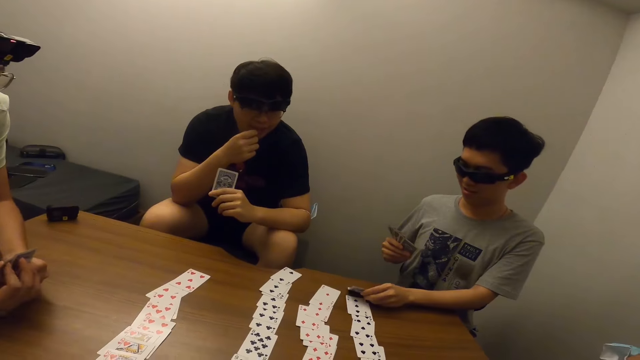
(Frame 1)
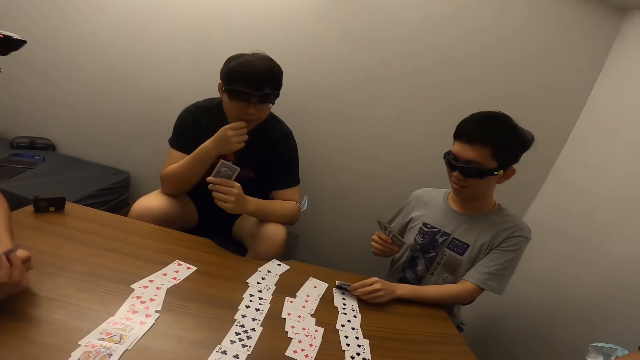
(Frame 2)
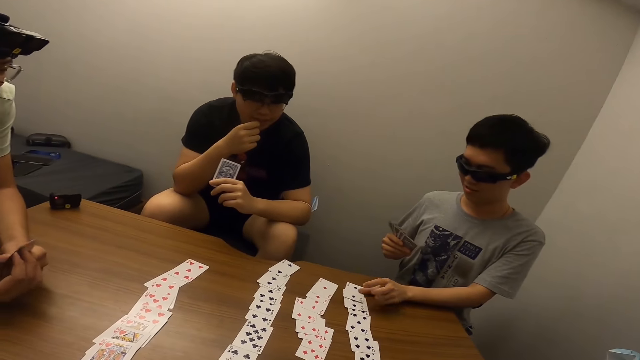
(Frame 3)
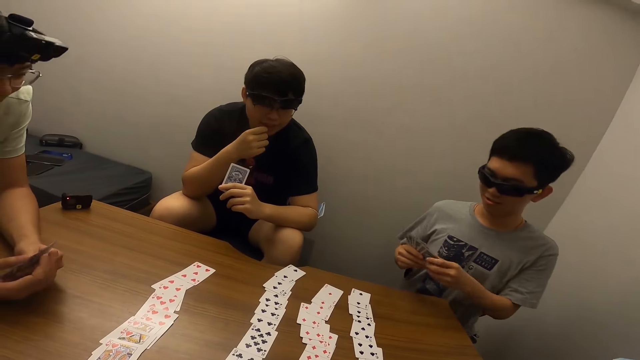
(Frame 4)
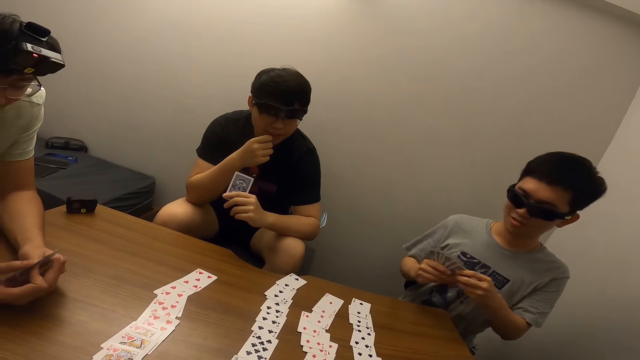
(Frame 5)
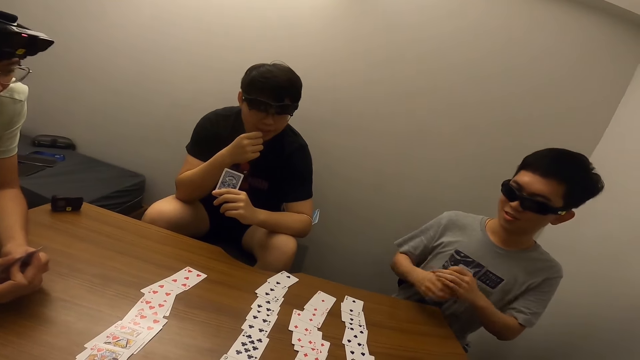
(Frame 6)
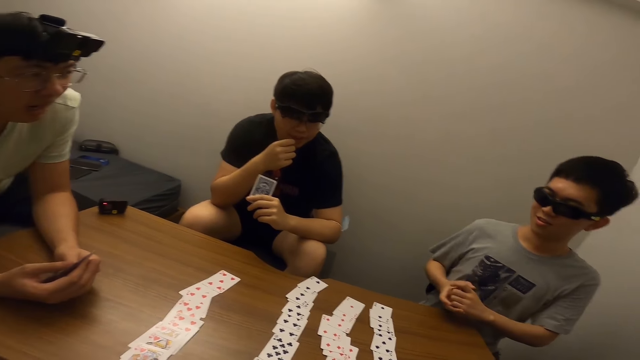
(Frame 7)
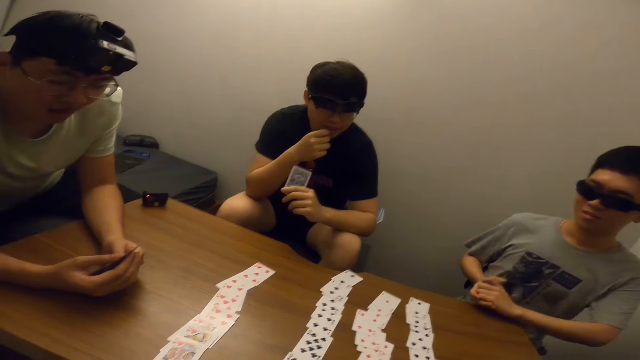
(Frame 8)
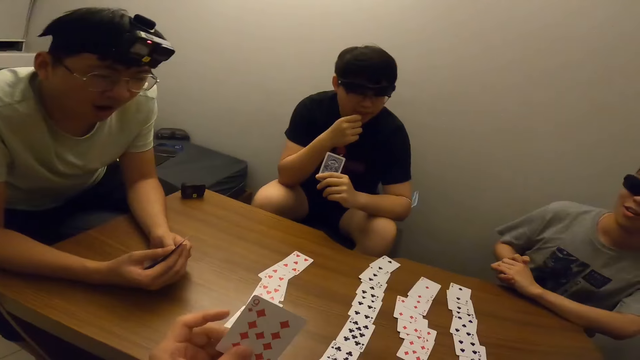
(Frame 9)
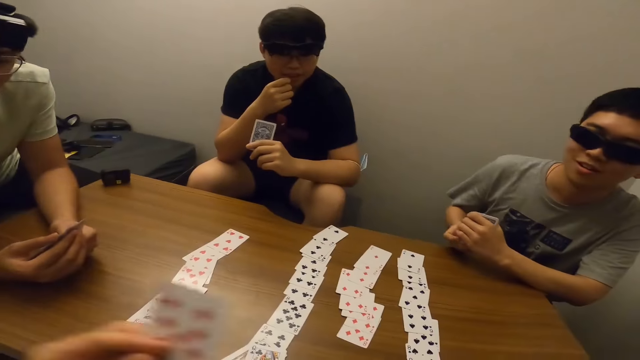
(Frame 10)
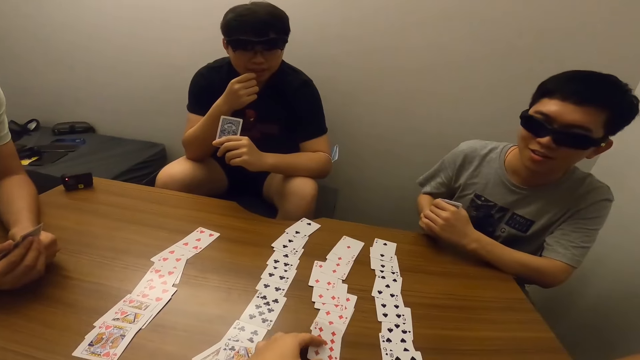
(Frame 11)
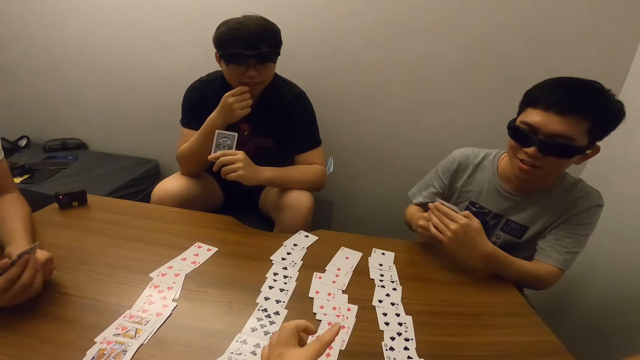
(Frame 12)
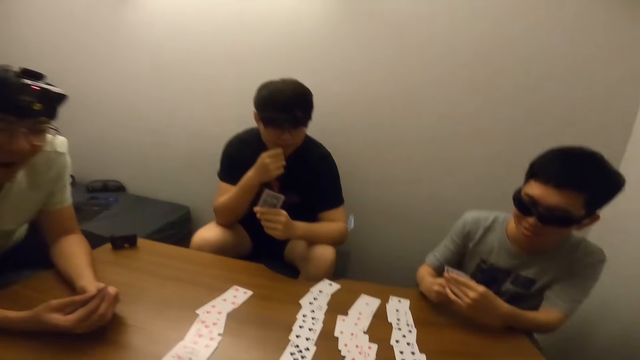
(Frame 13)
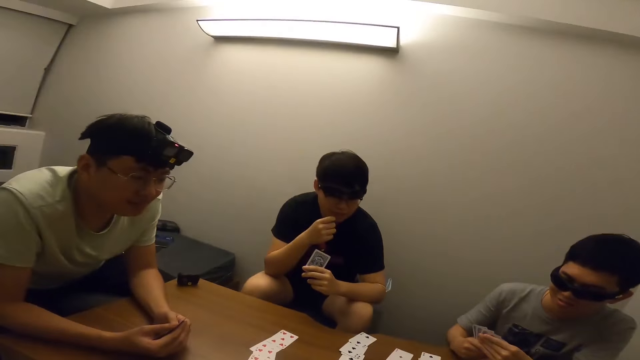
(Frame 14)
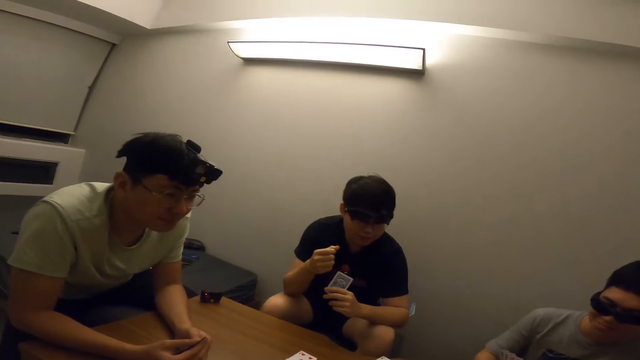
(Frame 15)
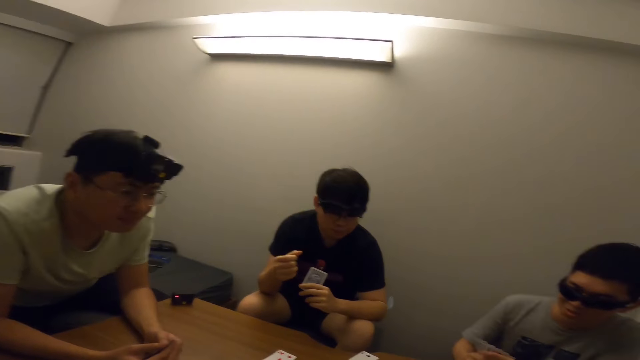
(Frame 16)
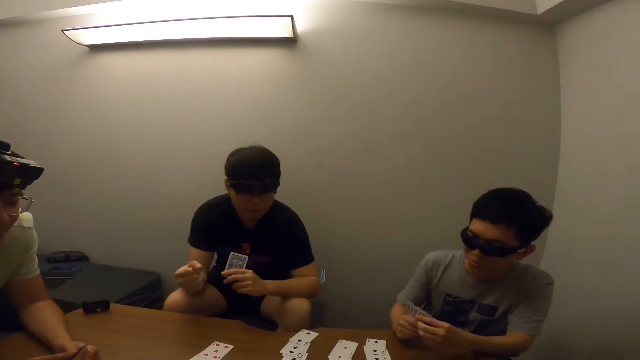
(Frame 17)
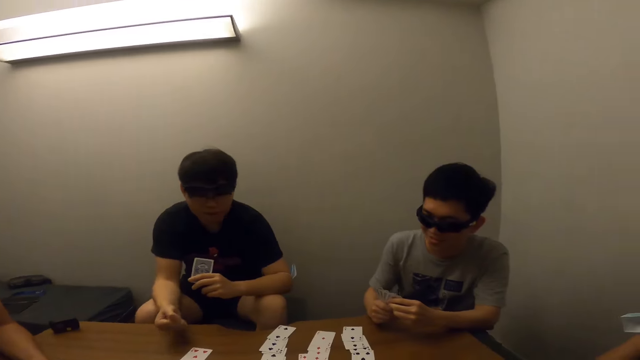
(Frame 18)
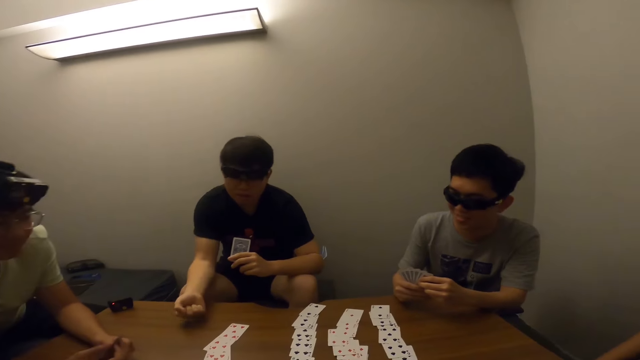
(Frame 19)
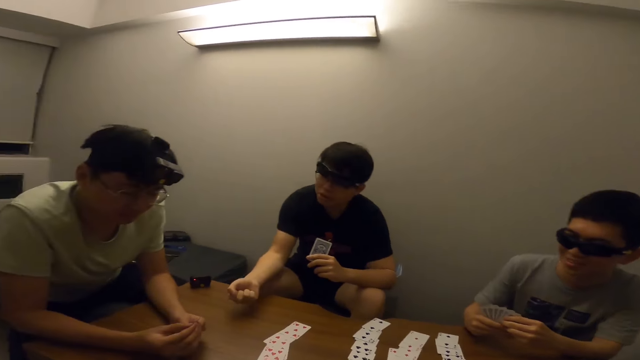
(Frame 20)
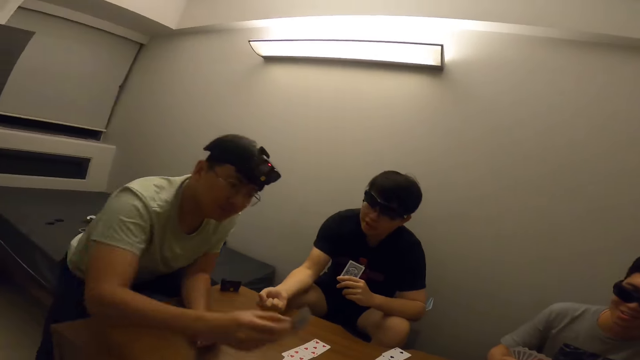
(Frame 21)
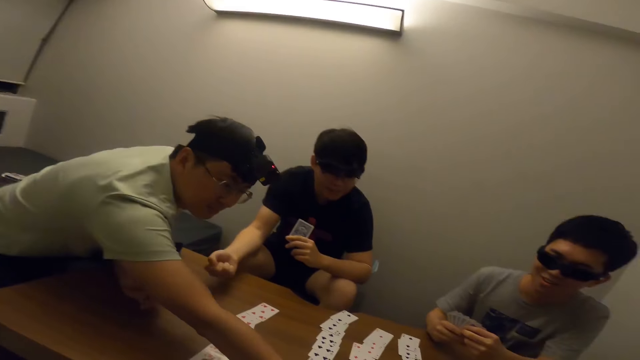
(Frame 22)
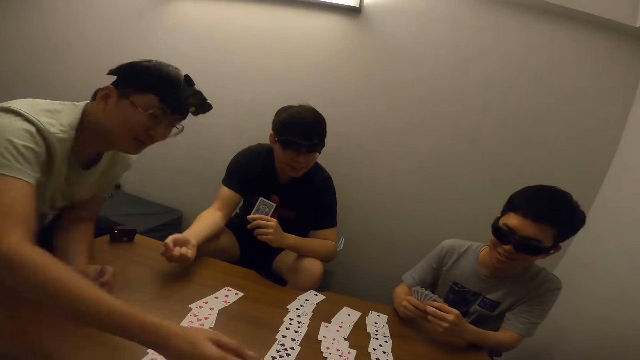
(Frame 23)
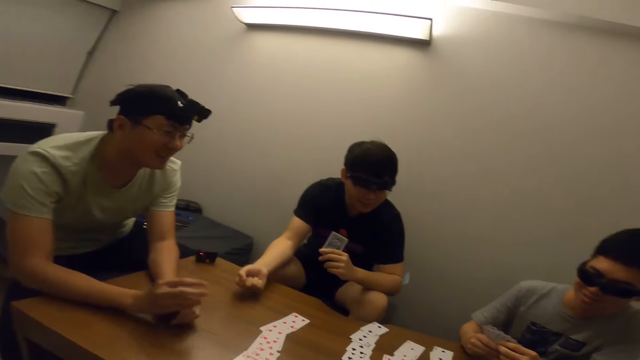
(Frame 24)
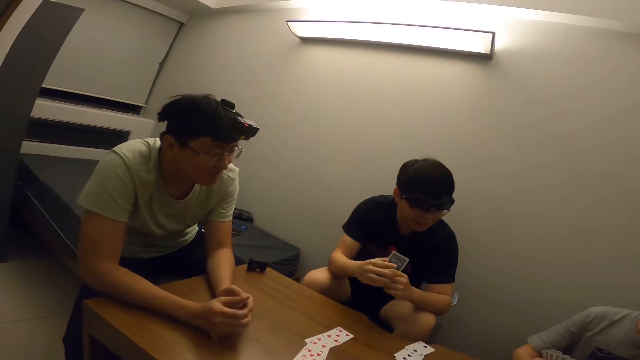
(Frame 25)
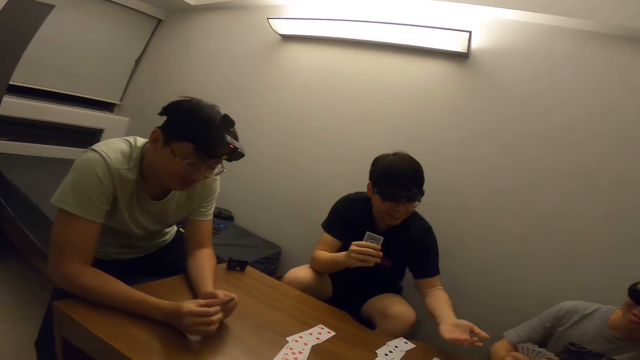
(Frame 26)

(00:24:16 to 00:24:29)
A man places a card on the table. The camera wearer stares at another man. They place a card on the table. They stare at a third man. They stare at the first man. They stare at the third man.

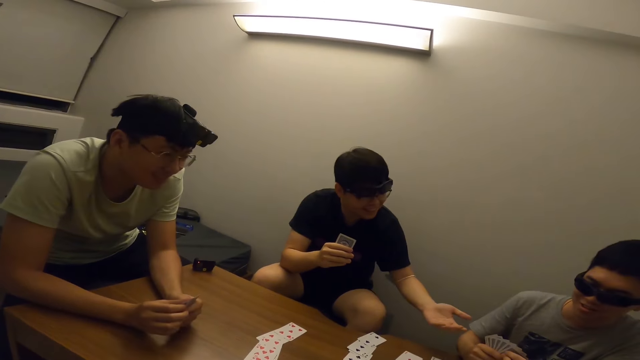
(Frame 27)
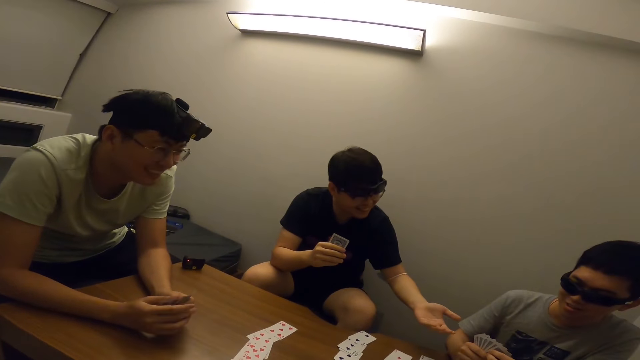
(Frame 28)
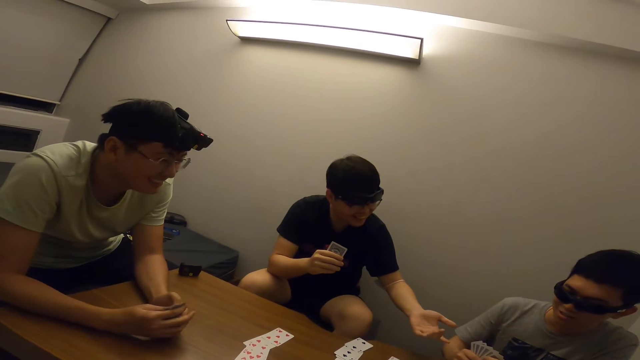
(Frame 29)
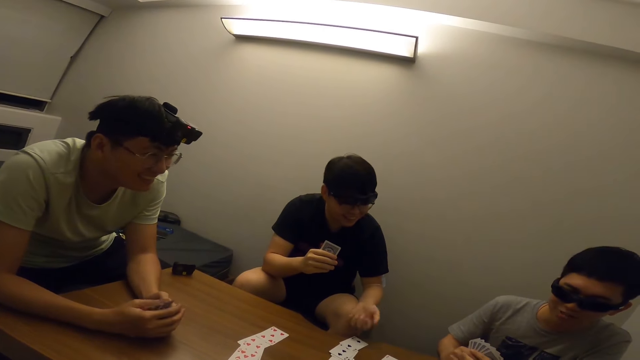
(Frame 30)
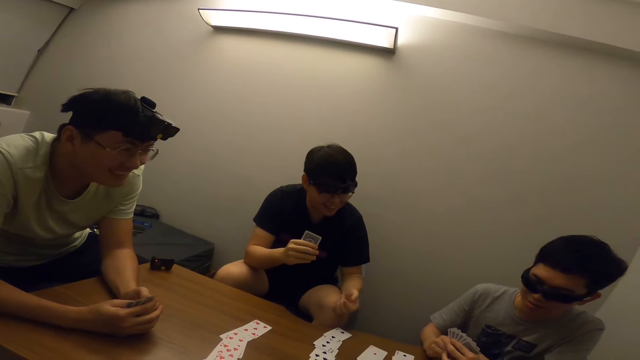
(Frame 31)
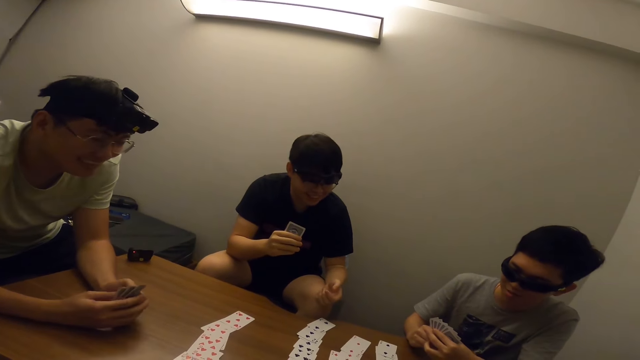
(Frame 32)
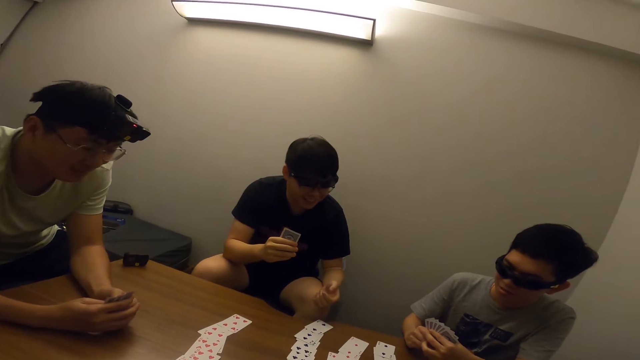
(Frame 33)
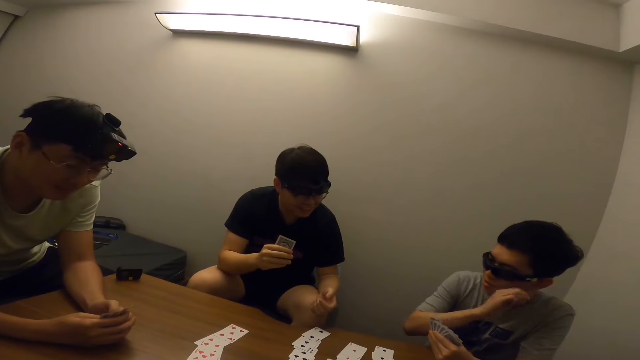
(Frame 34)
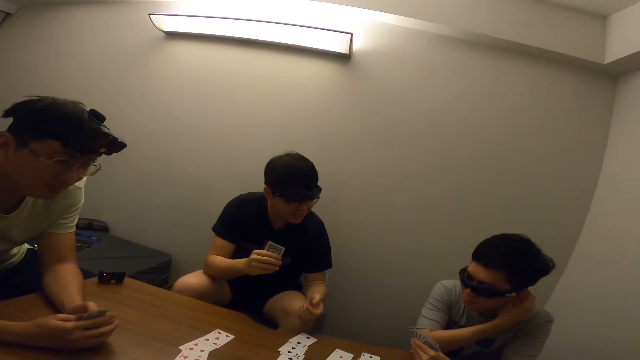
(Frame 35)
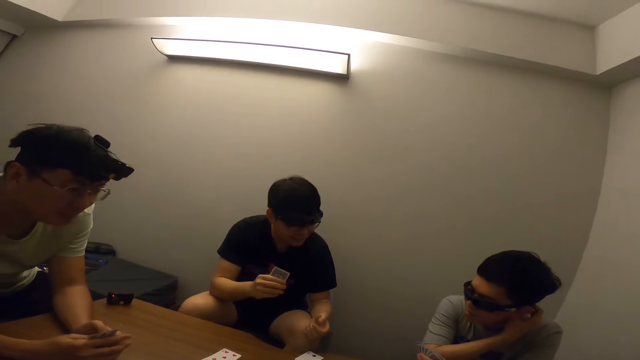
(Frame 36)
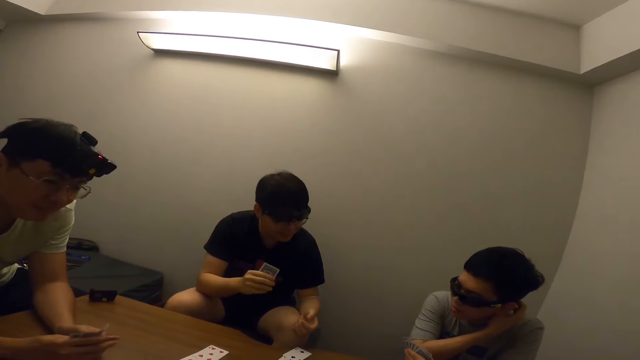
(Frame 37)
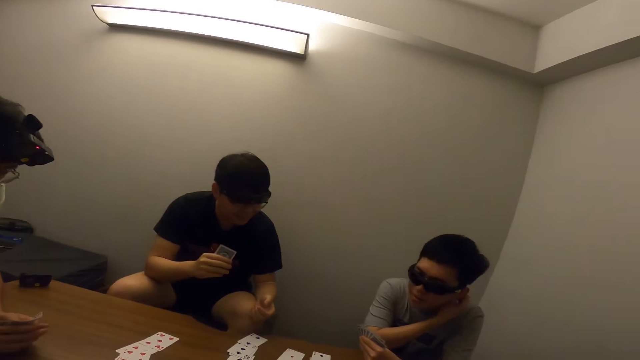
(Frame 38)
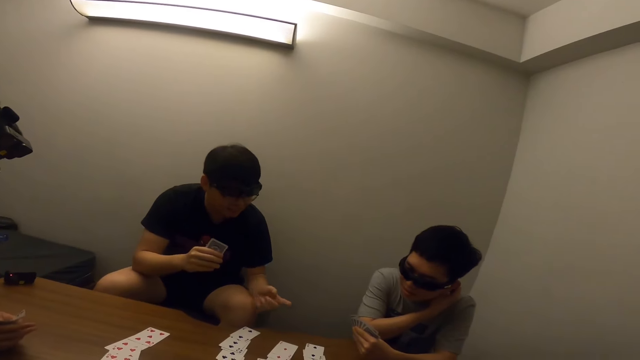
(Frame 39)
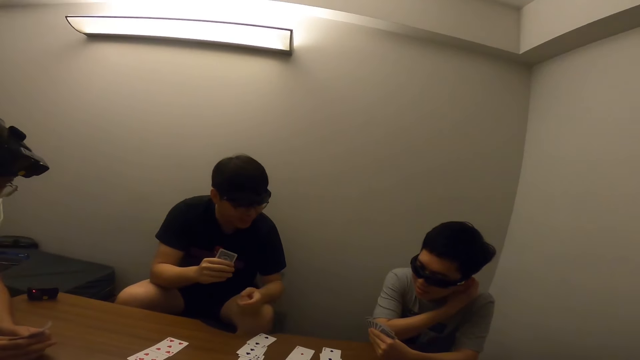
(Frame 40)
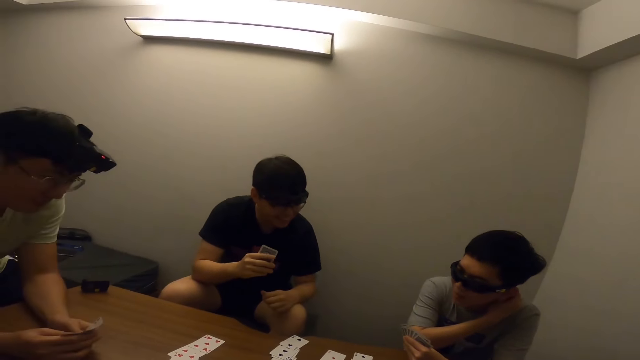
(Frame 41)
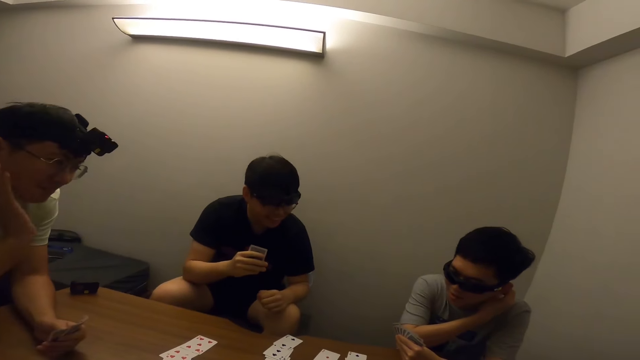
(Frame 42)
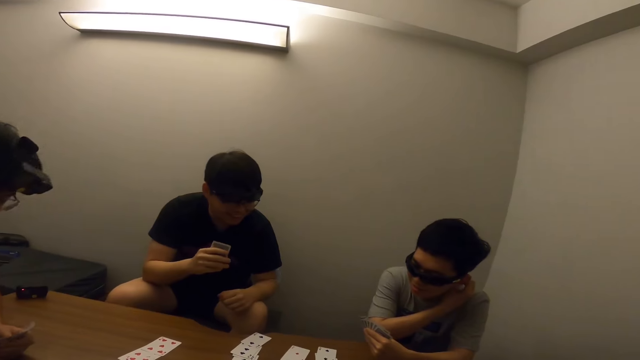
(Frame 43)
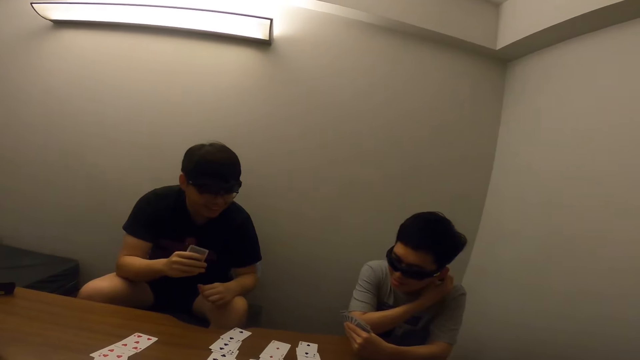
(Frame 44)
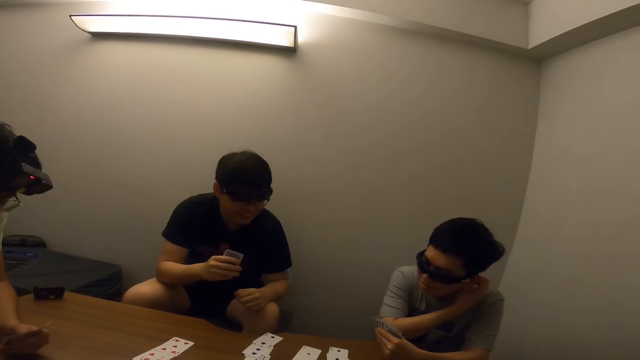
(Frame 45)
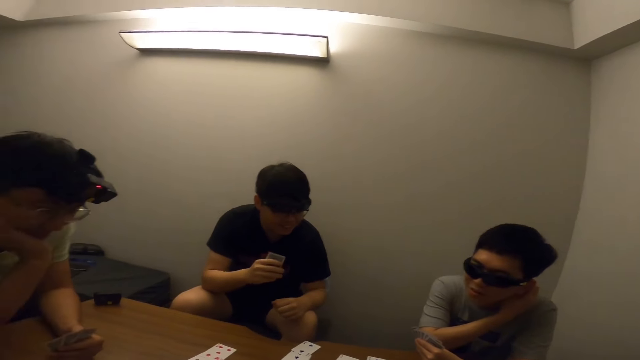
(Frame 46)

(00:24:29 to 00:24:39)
The camera wearer stares at a man.
